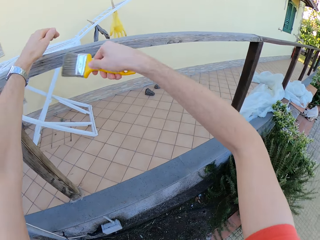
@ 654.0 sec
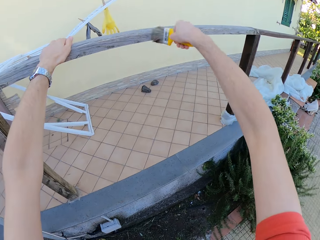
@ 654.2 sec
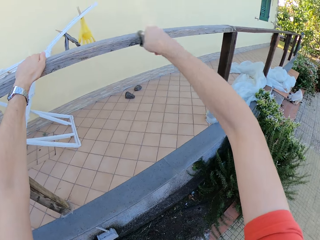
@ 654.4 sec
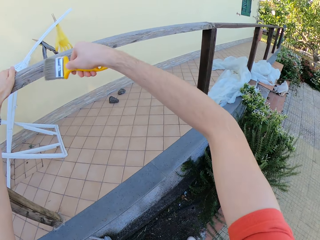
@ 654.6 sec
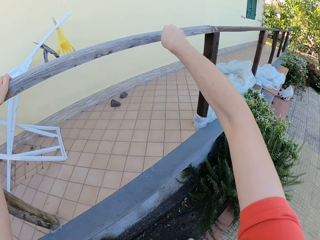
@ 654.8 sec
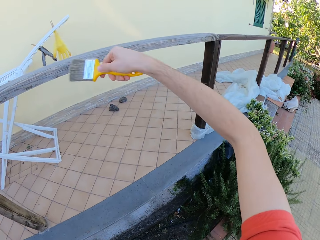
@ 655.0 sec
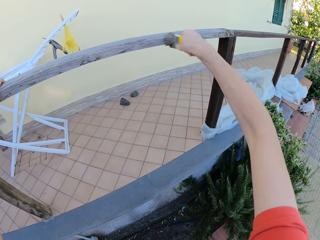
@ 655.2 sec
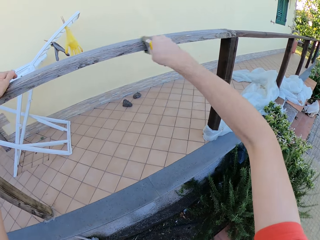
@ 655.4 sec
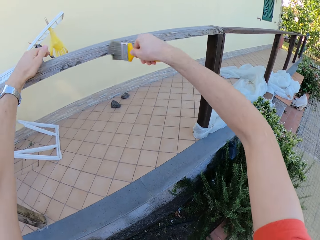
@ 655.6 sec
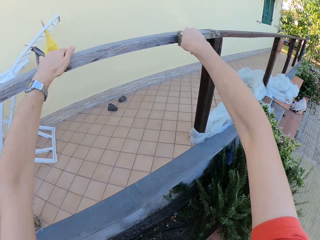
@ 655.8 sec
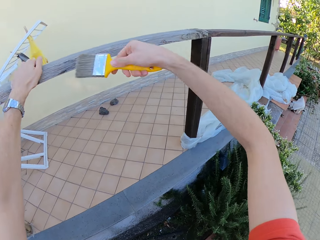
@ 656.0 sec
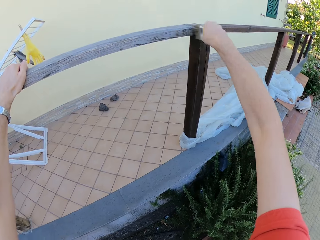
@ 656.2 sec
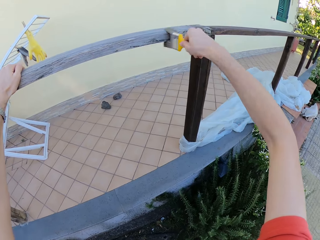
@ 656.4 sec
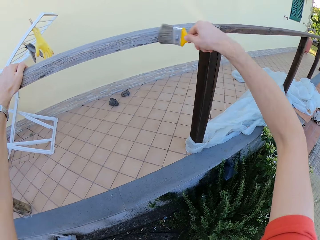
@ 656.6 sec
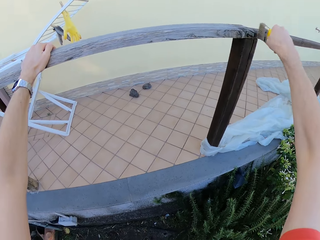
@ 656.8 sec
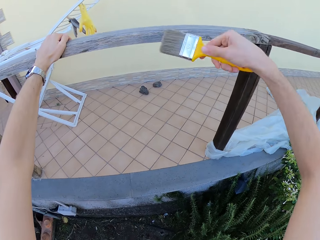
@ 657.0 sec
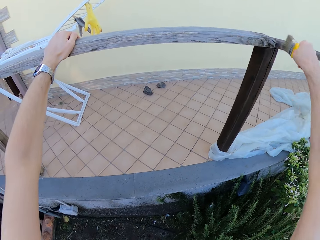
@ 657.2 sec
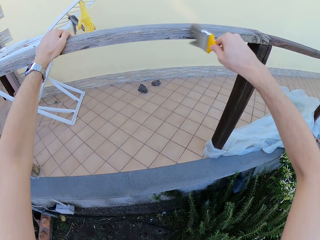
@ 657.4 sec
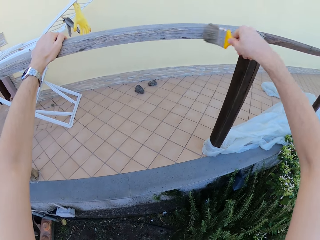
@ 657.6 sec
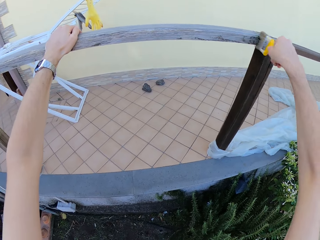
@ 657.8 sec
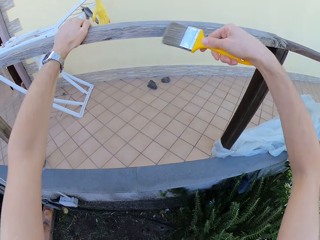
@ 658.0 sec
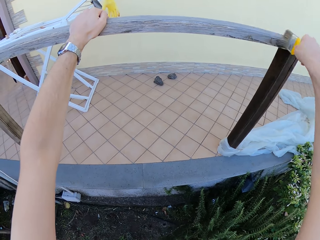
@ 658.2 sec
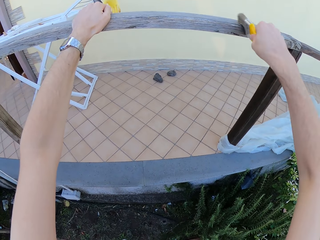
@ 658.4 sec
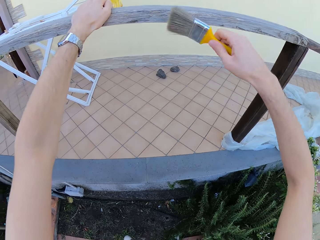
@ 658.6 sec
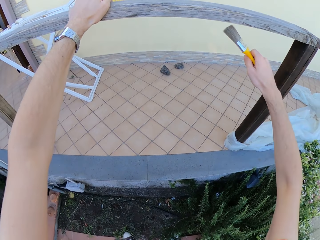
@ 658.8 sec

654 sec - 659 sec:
The camera wearer brushes the fence with the right hand.

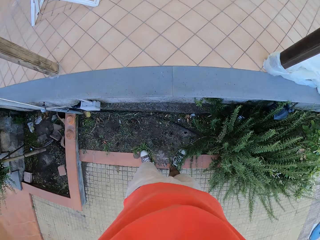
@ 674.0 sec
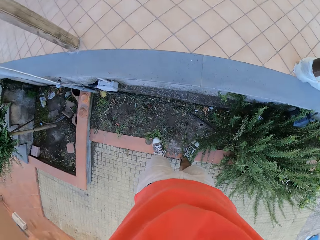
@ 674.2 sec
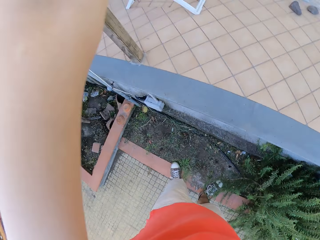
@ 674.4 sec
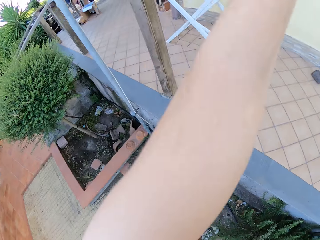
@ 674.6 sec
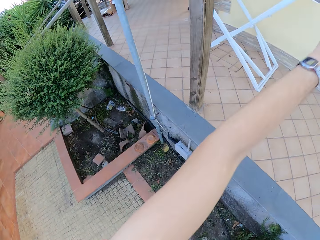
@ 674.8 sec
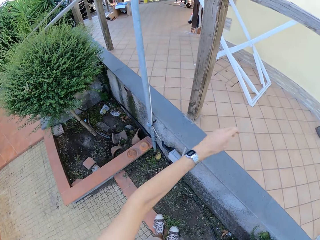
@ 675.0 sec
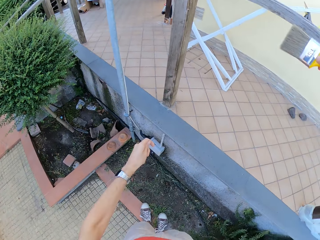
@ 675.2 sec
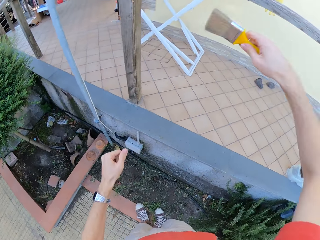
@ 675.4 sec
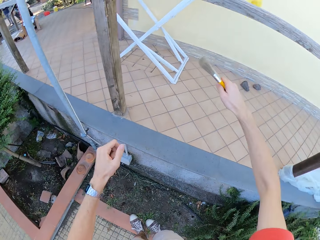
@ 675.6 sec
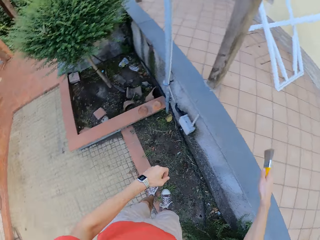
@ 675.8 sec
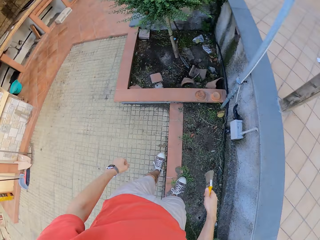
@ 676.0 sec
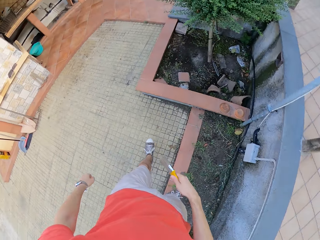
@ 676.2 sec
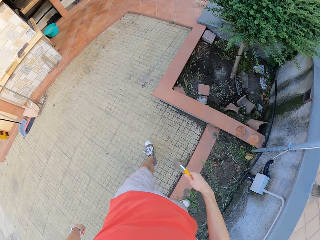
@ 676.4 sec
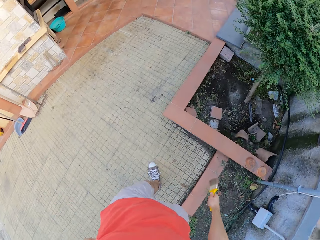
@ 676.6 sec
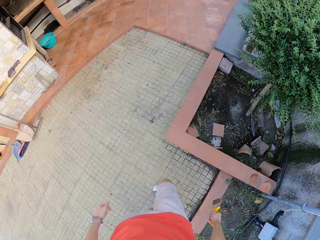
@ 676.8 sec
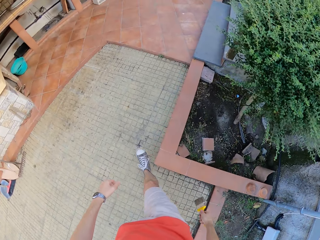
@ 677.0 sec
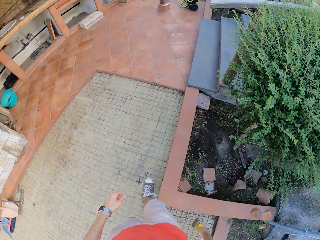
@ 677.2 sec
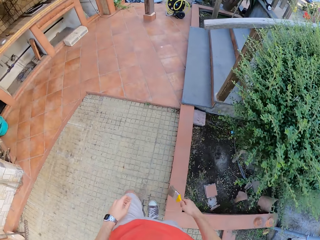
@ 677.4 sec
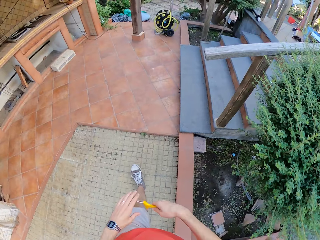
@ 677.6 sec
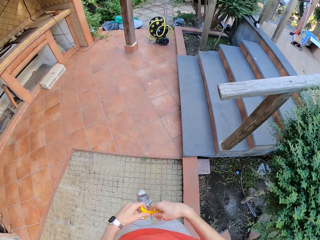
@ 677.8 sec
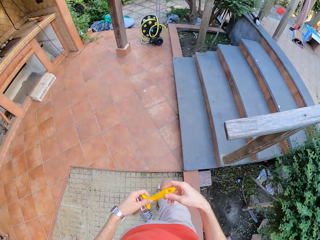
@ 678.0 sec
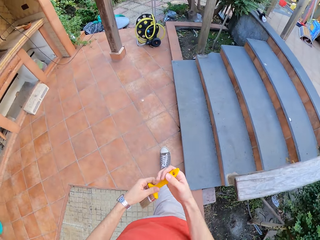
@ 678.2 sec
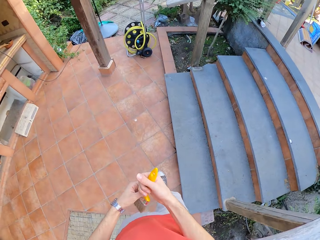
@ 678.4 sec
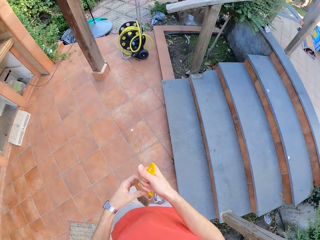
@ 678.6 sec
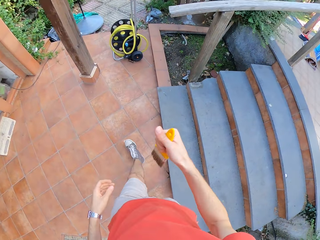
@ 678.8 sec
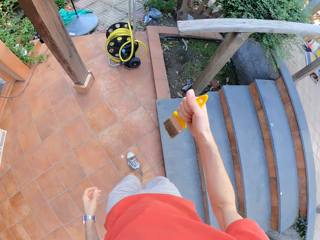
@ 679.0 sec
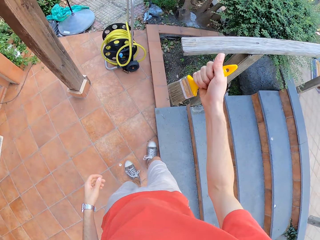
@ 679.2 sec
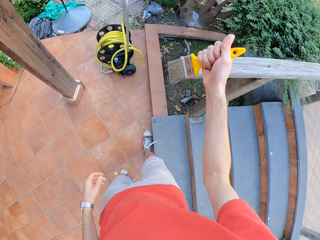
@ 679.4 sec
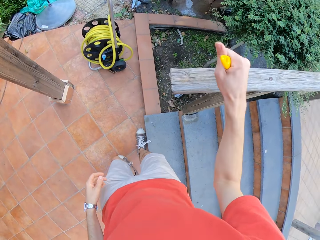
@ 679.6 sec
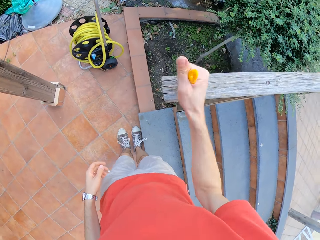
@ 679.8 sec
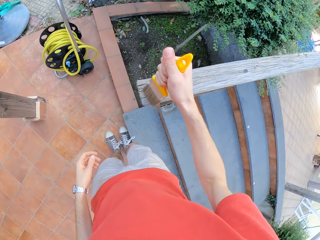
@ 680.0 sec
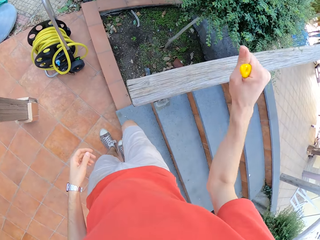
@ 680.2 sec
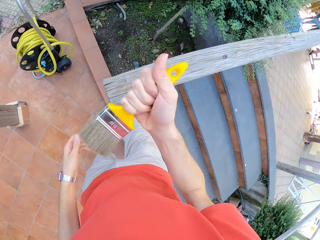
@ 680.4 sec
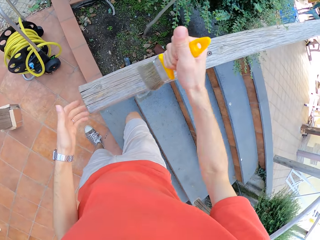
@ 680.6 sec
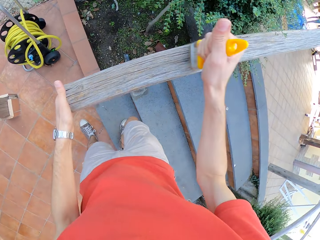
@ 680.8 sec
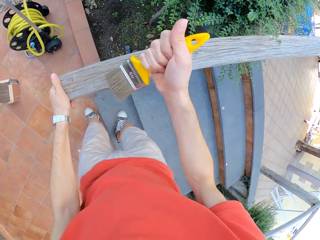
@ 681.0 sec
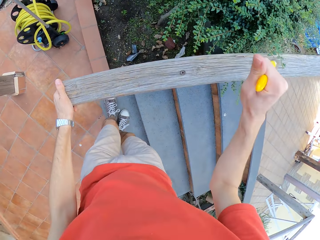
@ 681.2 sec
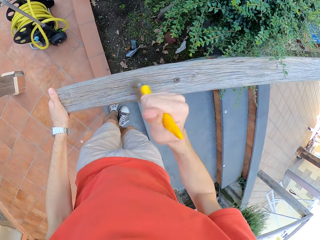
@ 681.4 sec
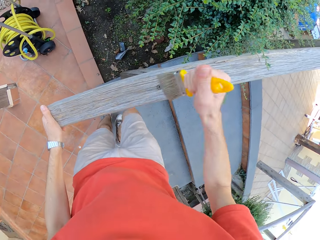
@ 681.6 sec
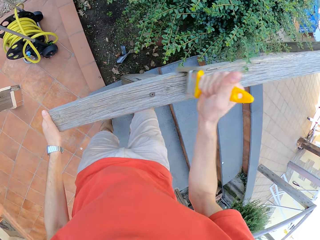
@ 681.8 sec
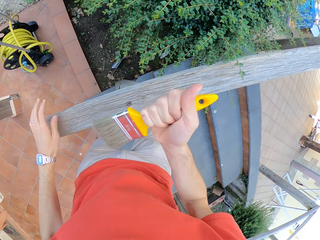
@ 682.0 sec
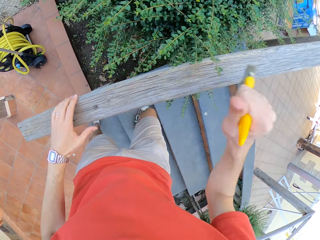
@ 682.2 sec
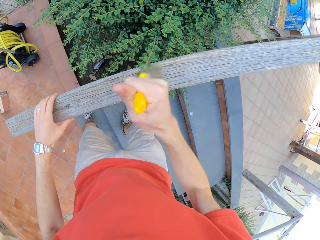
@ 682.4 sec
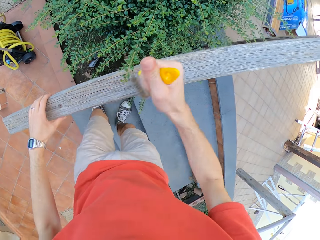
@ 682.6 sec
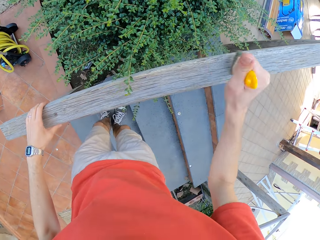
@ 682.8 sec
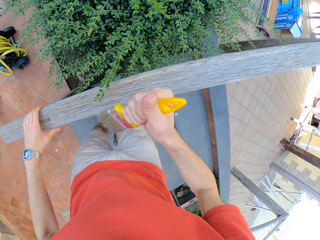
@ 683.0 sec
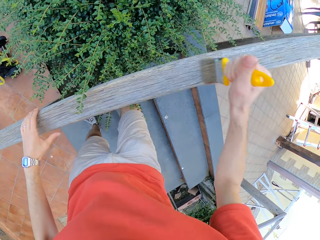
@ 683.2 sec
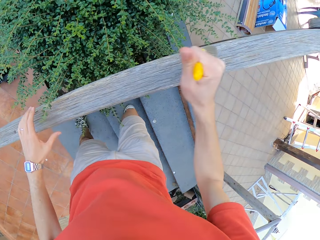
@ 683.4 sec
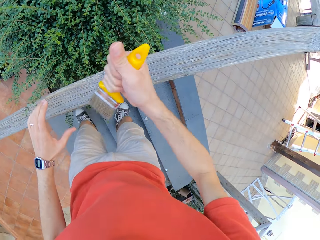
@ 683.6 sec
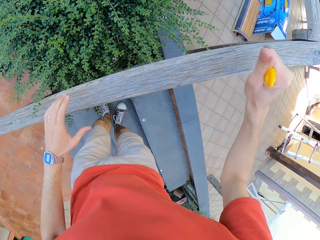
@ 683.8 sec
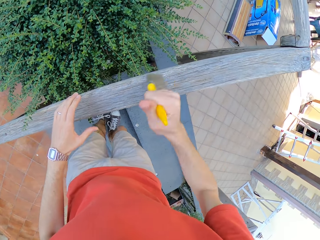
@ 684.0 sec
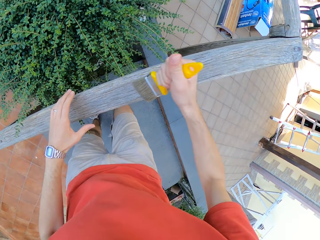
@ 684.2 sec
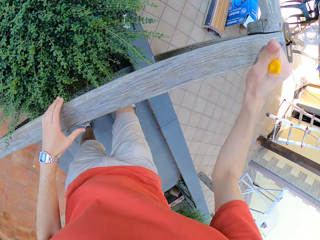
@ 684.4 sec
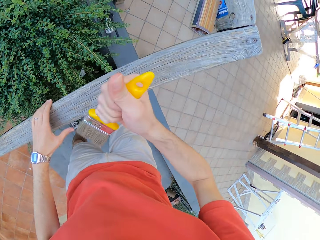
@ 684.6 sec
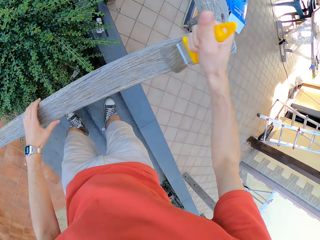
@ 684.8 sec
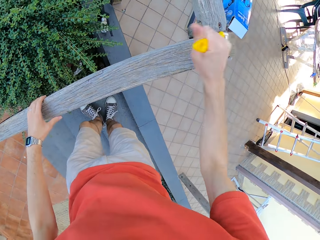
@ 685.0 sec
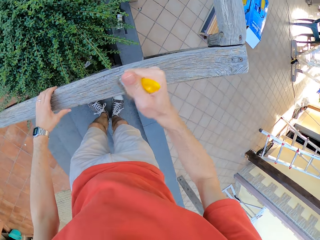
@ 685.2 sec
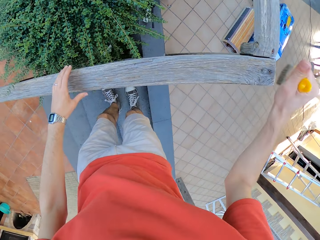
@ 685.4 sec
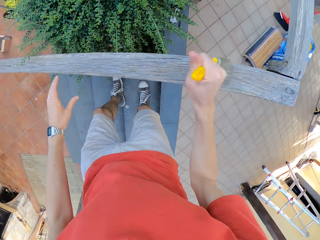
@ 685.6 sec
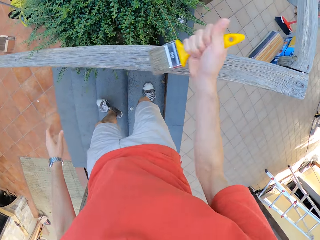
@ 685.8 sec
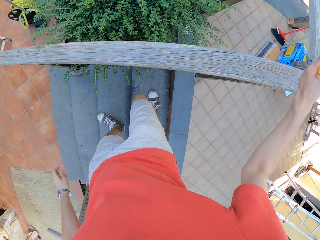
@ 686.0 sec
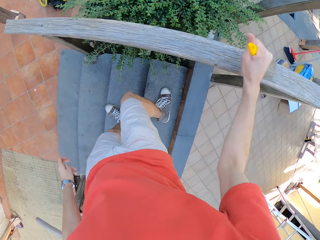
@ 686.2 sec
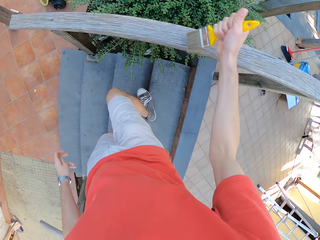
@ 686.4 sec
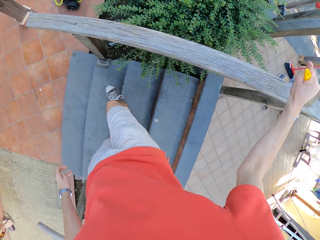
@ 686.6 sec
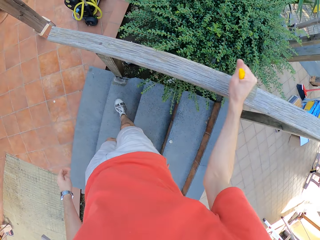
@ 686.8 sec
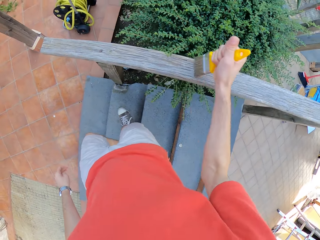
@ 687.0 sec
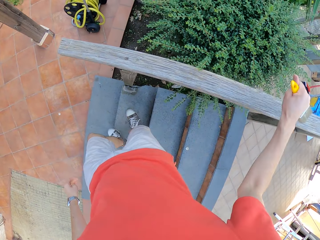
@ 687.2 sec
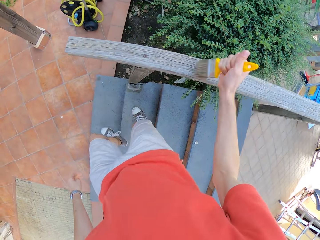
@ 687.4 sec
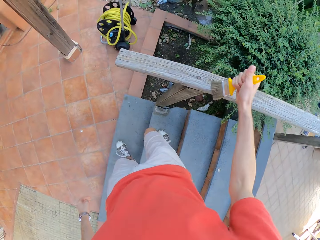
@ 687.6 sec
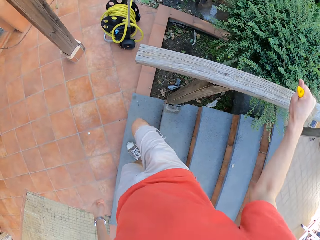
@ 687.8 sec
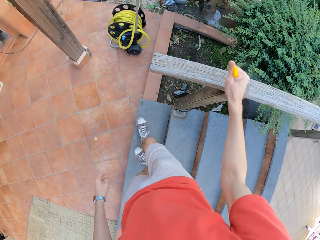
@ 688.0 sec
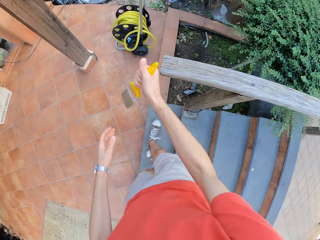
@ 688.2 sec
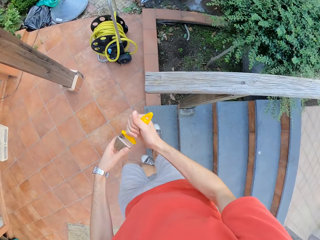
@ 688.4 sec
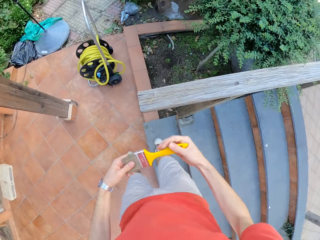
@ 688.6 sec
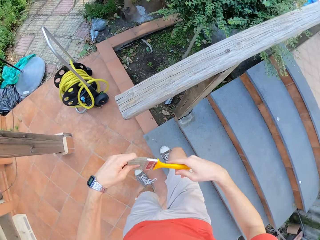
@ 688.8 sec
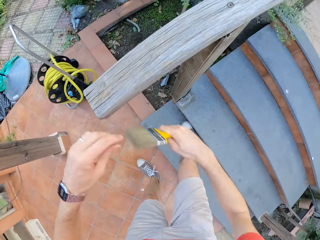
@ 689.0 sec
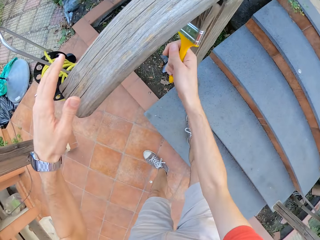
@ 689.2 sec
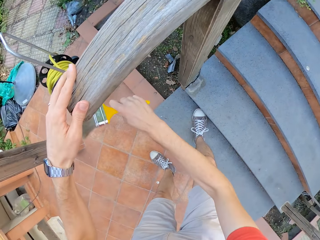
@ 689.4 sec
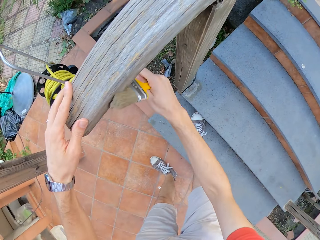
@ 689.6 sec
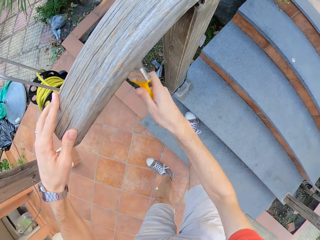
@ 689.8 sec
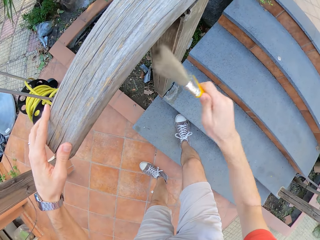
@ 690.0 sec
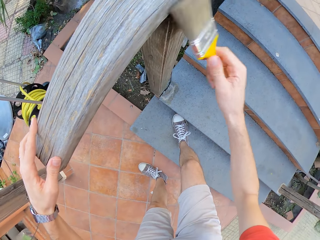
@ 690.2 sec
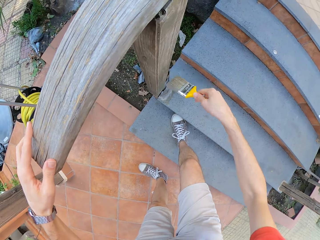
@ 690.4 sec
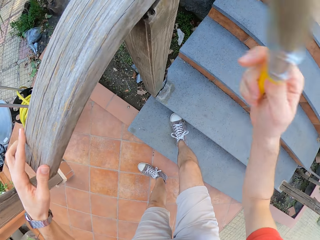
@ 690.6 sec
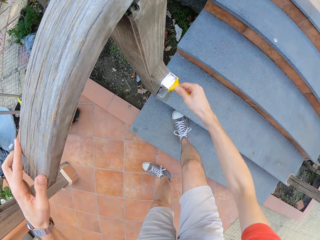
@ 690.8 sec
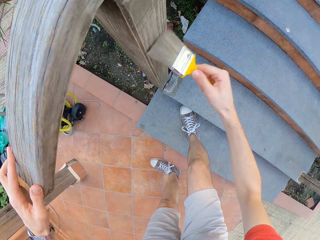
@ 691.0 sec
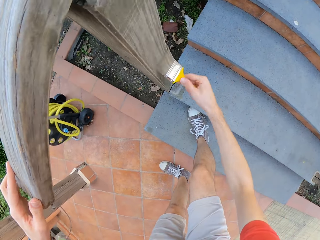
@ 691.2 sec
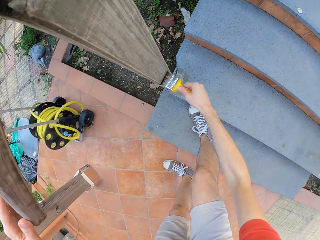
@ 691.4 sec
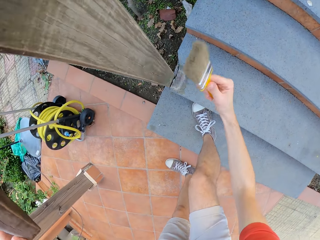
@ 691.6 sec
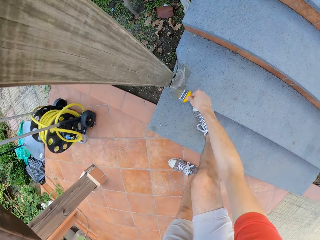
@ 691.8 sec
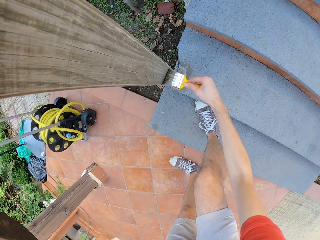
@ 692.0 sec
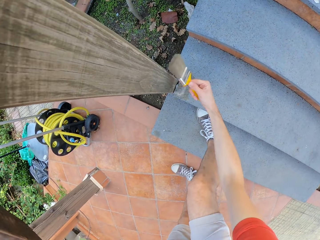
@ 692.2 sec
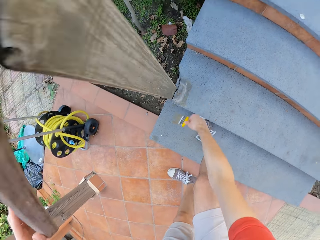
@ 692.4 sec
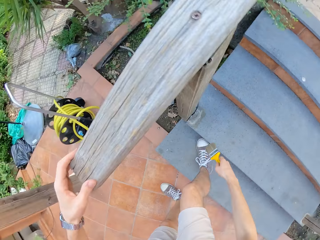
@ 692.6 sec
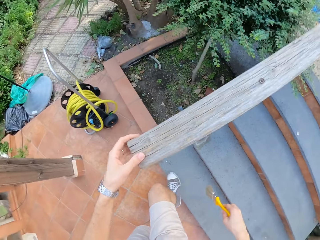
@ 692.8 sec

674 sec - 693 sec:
The camera wearer withdraws both hands from the fence. He walks away from the balustrade. He moves towards another side of the fence. He holds the paint brush with both hands. He paints another part of the balustrade with the paint brush with his right hand. He climbs the stairs. He holds the fence with his left hand, brushes the fence with the right hand, and withdraws his left hand from the fence. He walks down the stairs. He brushes the fence with his right hand. He adjusts the paint brush with both hands. He holds the brush with both hands. He paints the balustrade with the paint brush with his right hand. He grabs the fence with his left hand.
